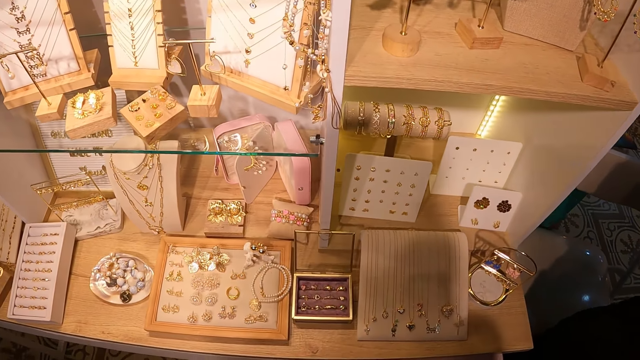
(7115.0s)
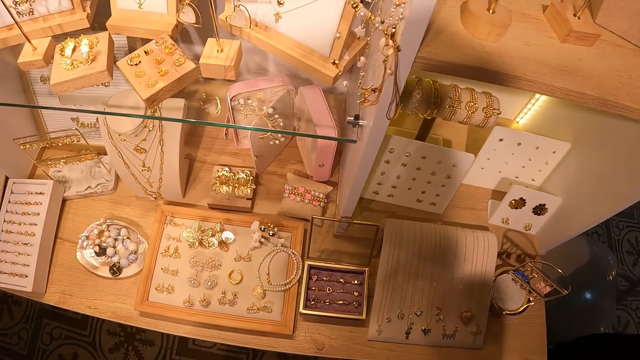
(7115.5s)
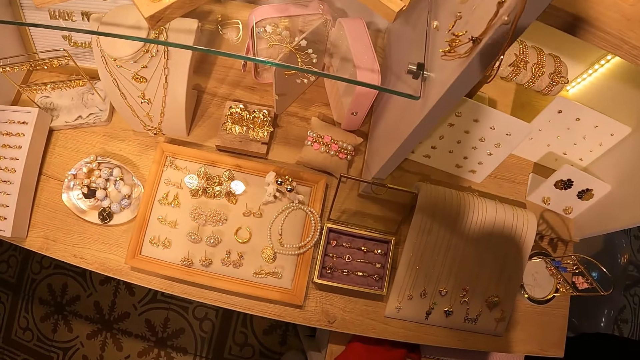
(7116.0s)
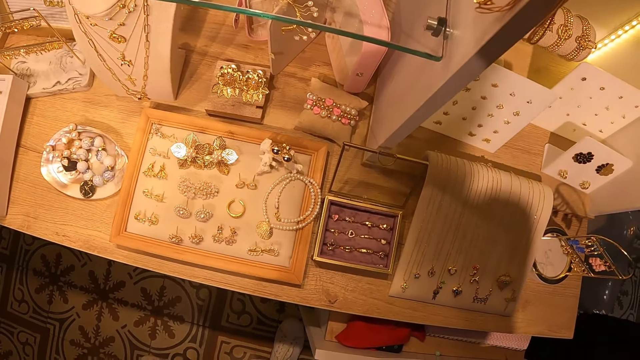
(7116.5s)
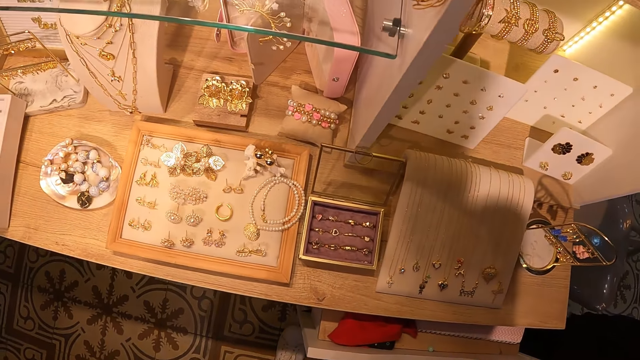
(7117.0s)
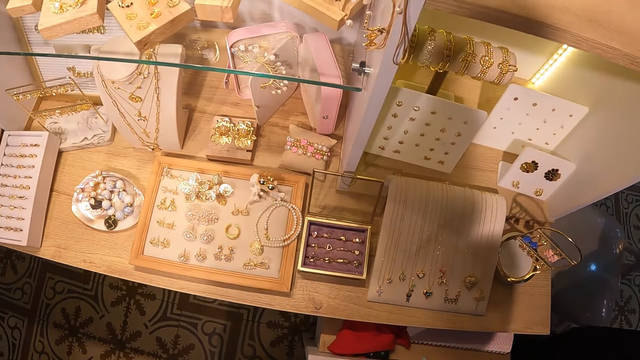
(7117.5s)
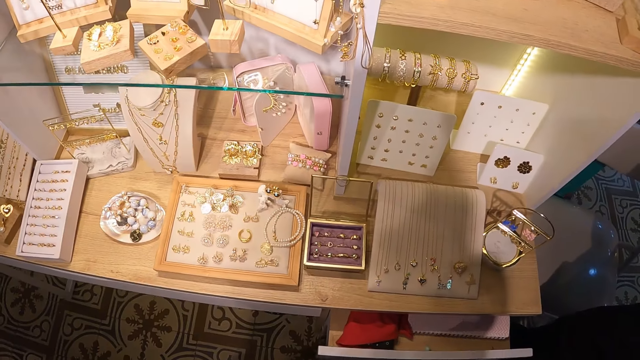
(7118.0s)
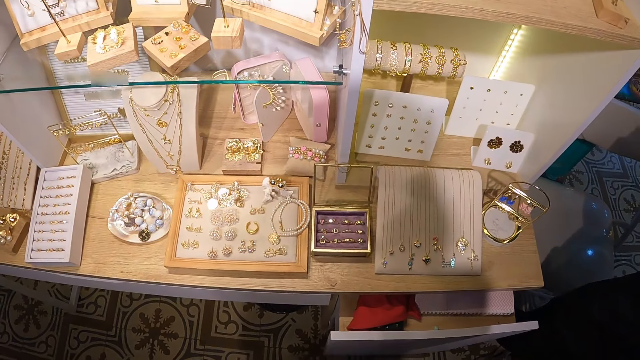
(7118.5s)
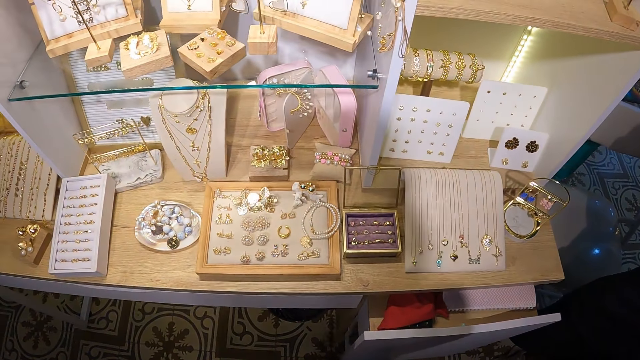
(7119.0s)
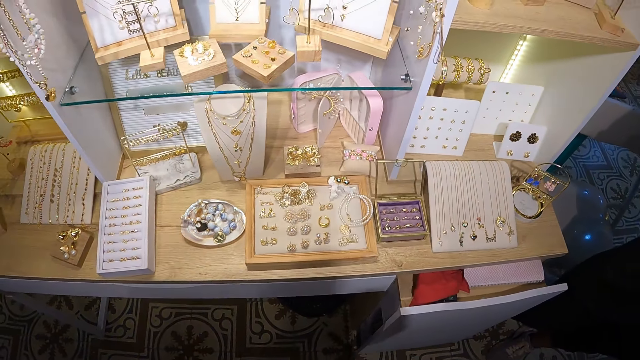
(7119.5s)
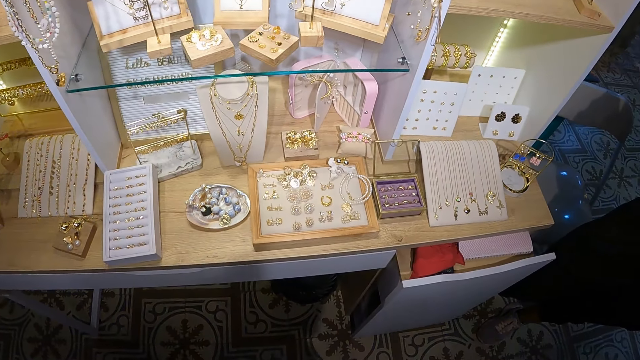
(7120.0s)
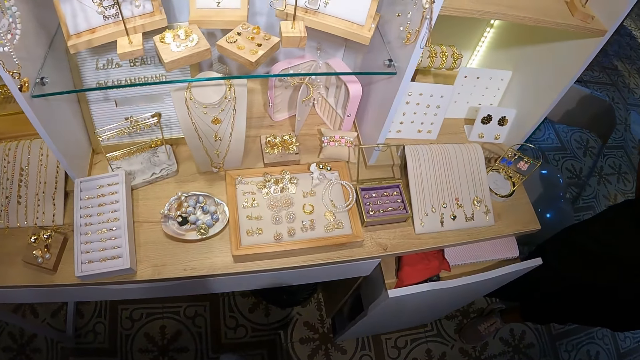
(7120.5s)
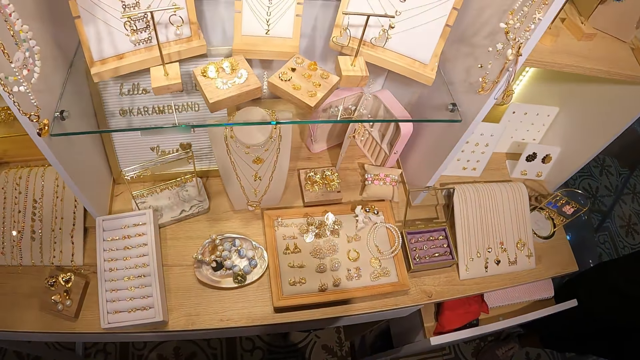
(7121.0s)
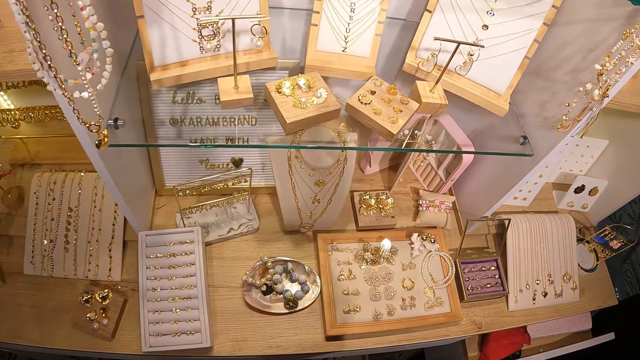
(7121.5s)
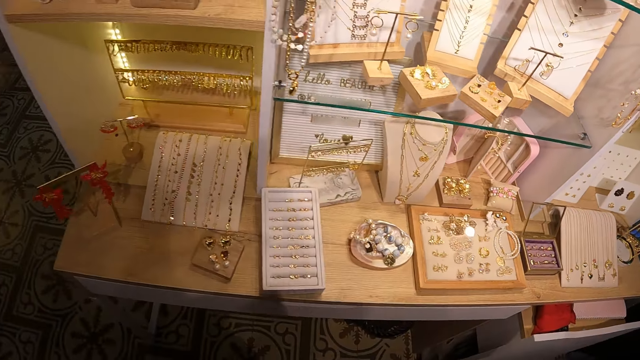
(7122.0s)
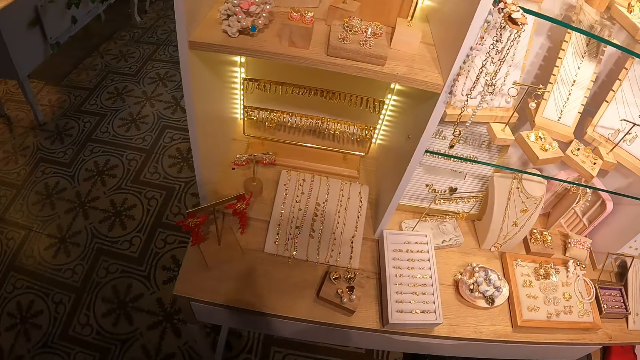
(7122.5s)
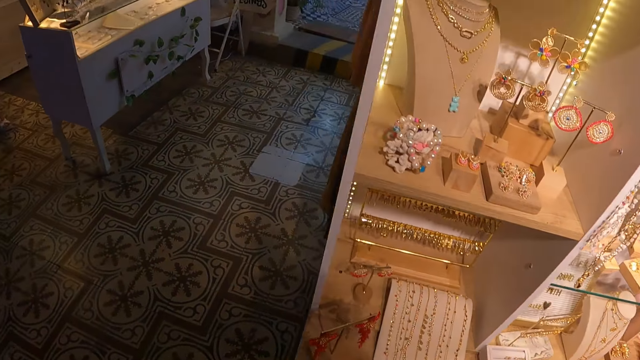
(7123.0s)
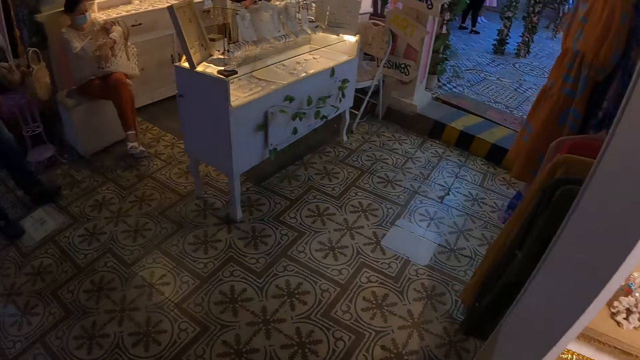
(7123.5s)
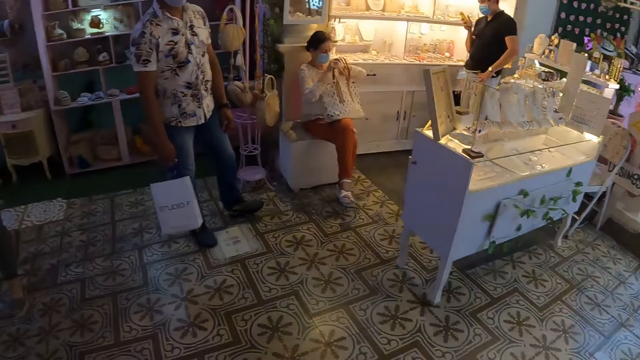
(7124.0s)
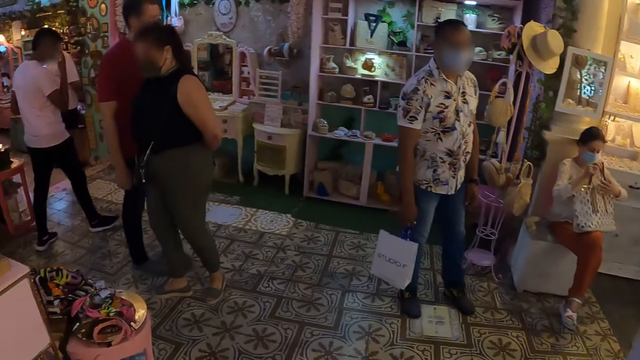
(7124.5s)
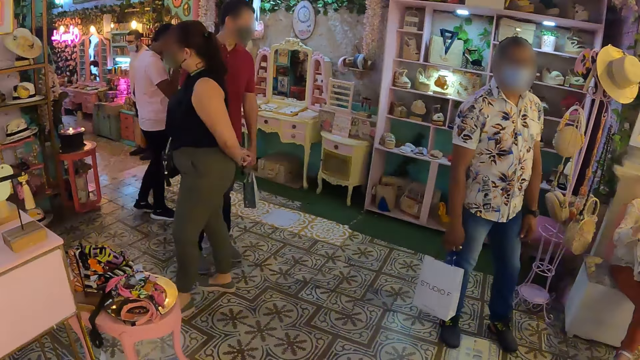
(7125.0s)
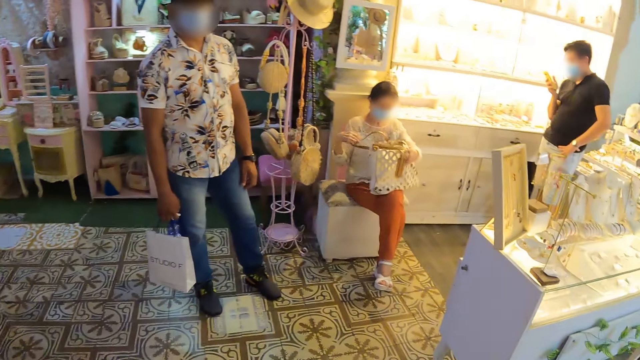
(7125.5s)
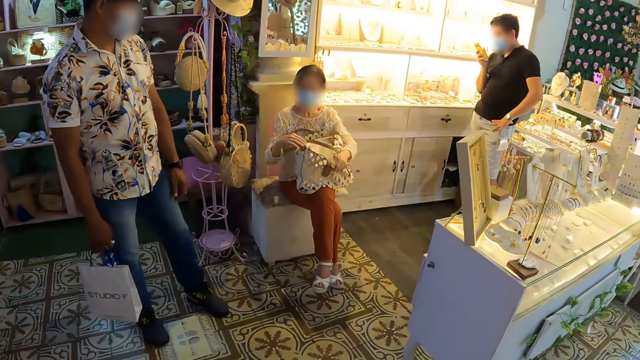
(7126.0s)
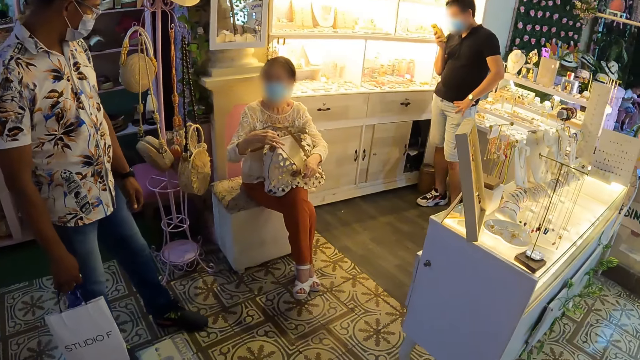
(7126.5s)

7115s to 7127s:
The camera wearer looks around. They walk around the store.

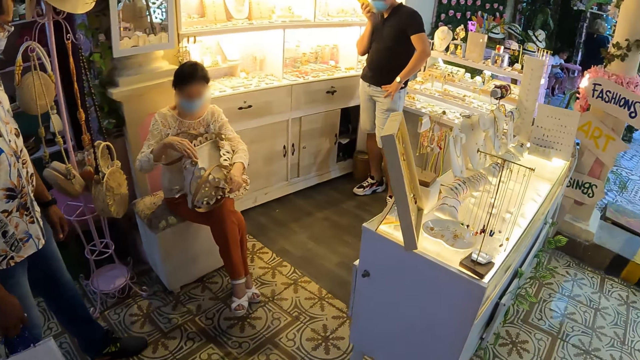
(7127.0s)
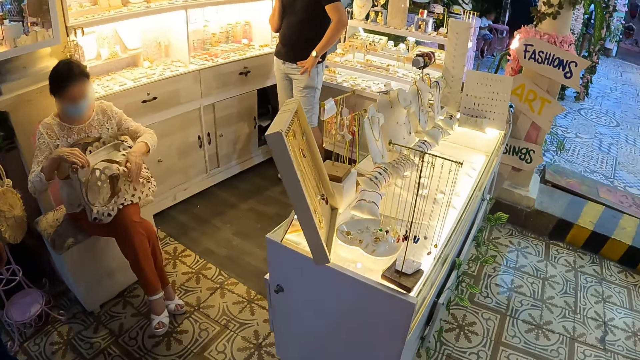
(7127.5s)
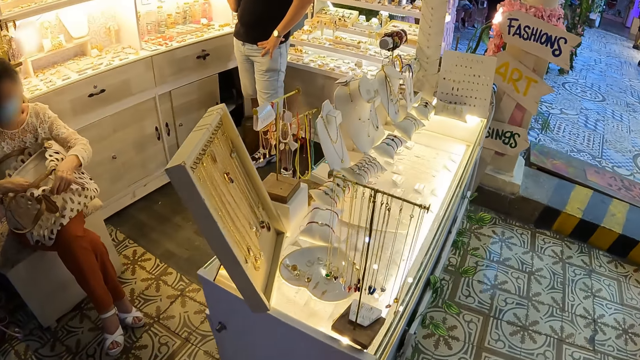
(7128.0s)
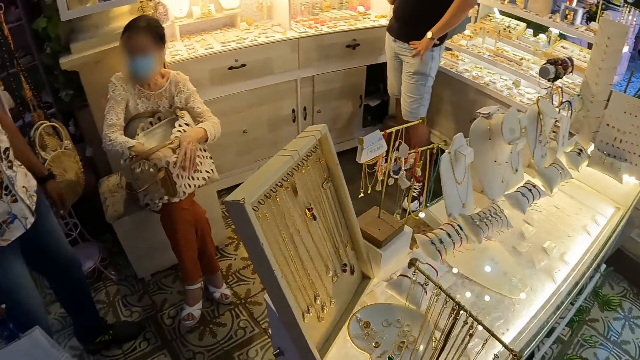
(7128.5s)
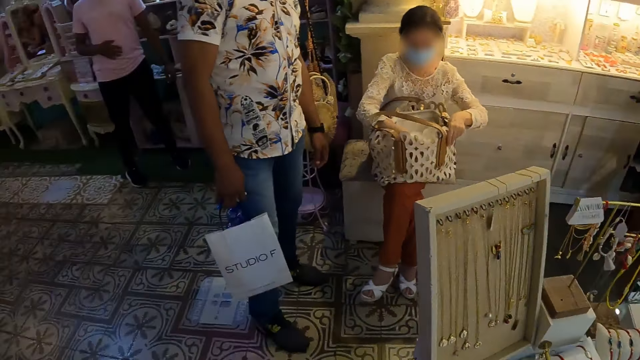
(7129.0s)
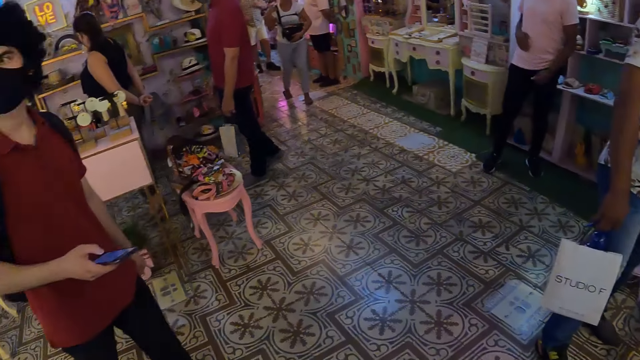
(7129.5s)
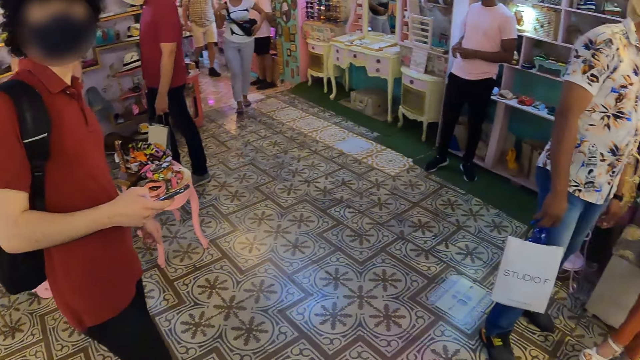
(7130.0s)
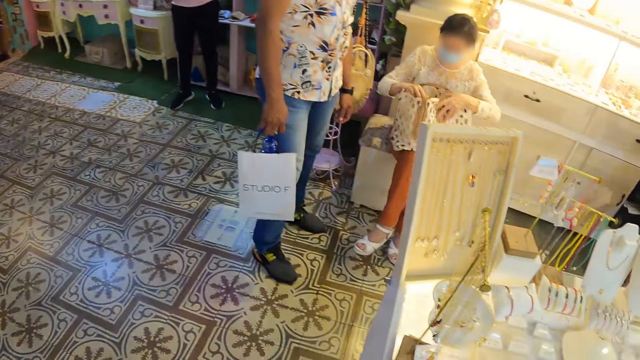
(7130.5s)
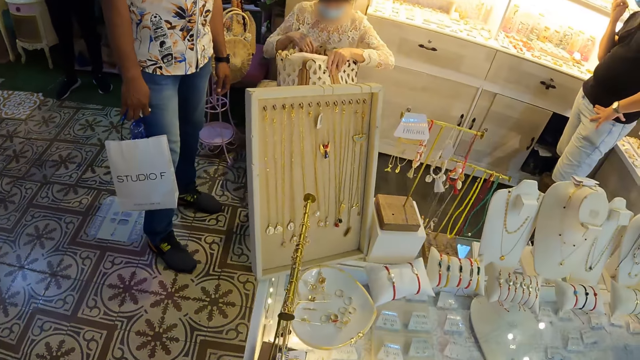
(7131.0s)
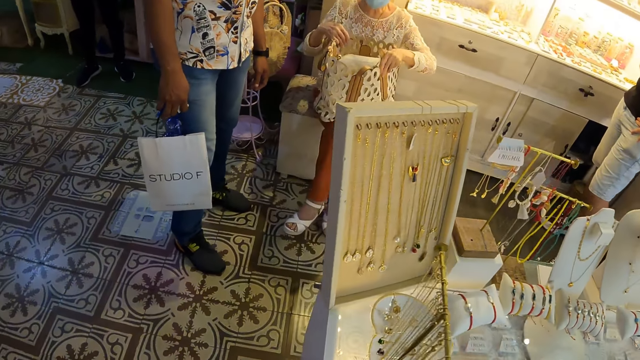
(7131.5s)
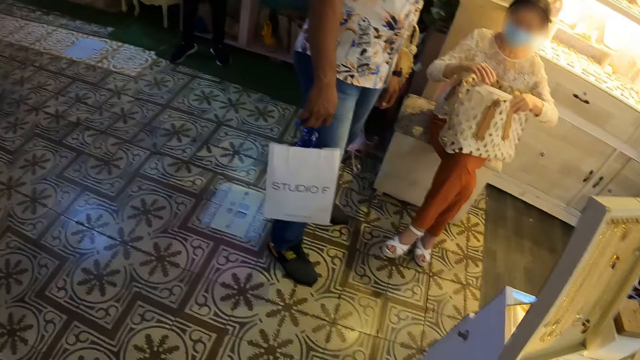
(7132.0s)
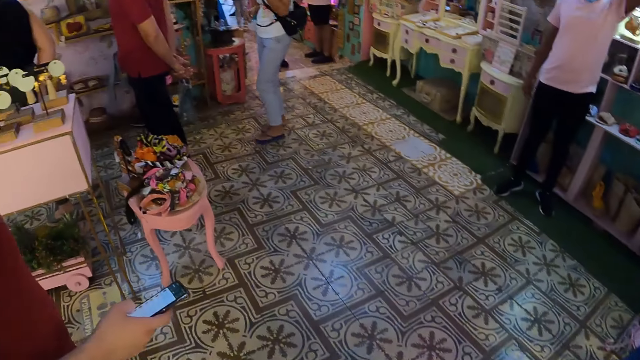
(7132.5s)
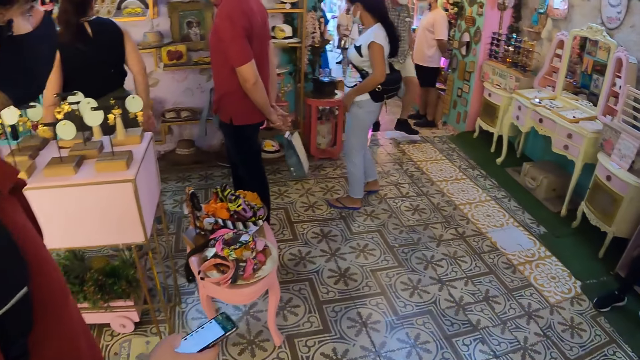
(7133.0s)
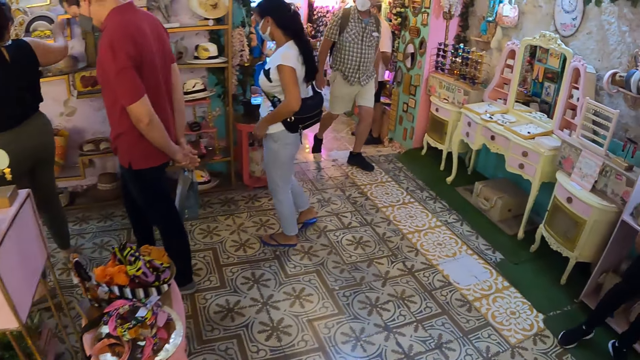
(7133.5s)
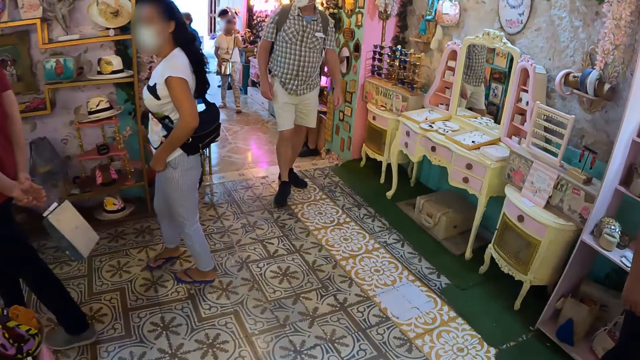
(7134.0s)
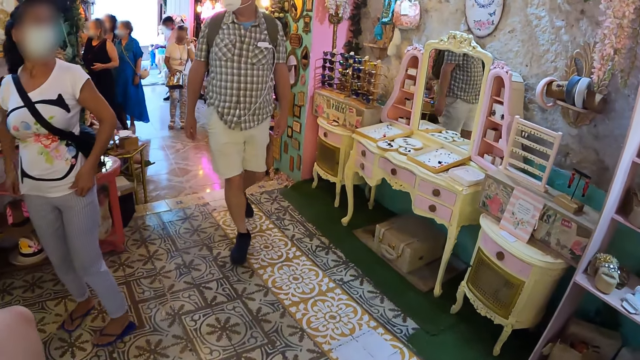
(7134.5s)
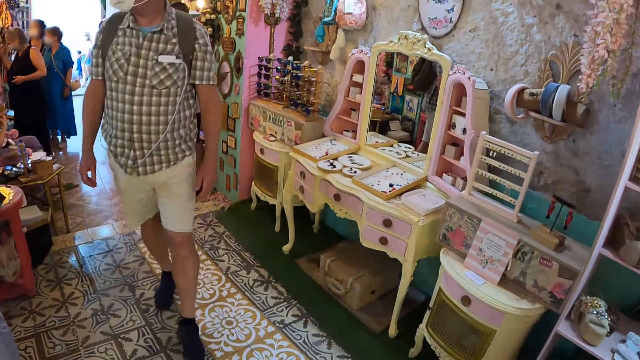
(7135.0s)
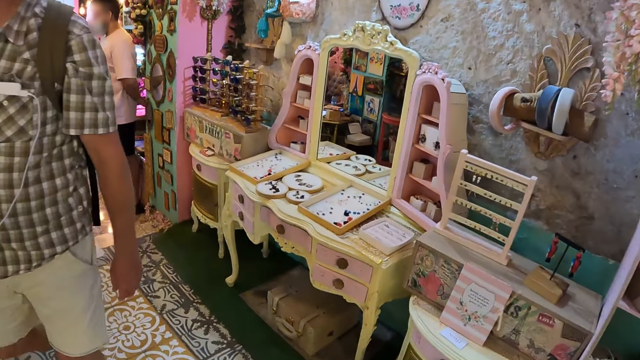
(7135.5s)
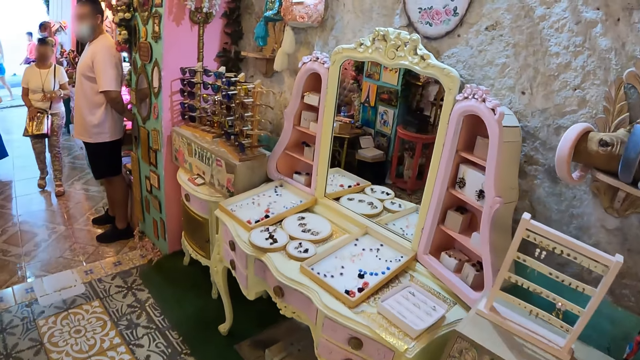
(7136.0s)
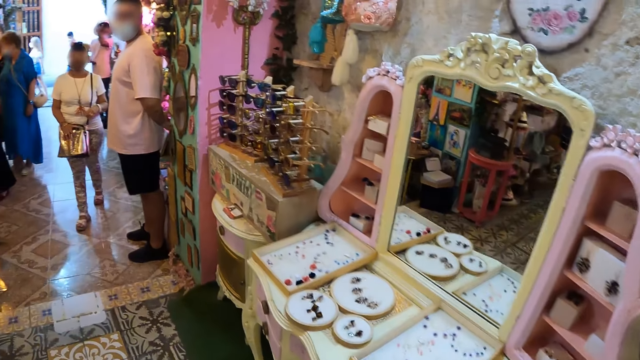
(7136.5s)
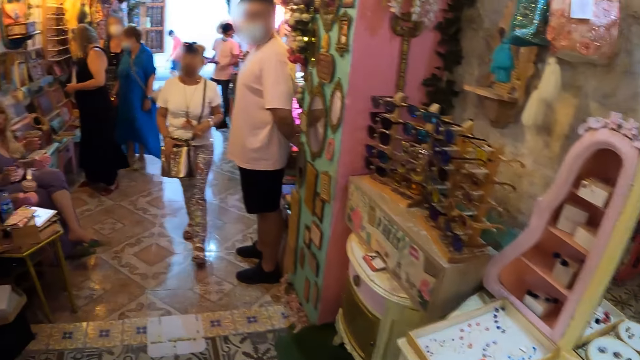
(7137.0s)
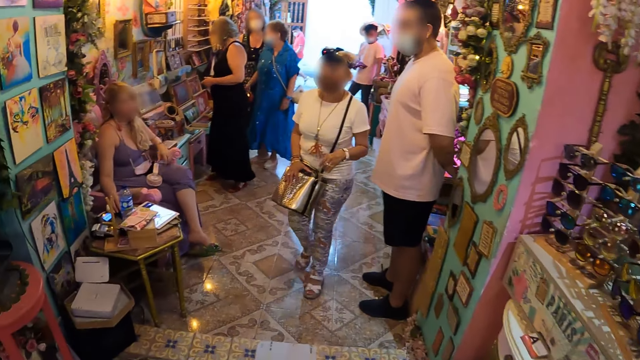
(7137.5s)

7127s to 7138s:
The camera wearer looks around. They walk.
